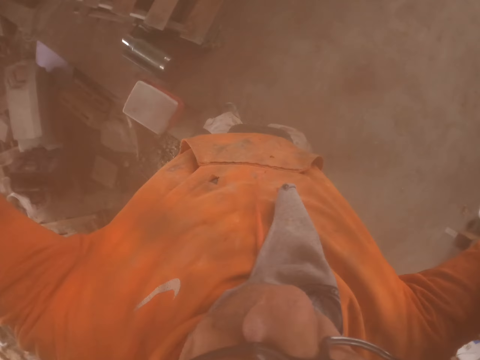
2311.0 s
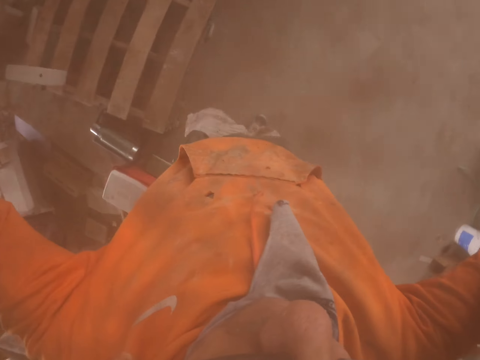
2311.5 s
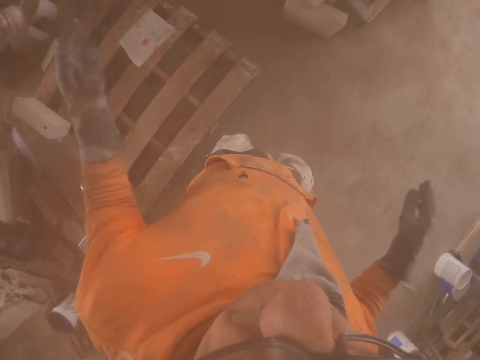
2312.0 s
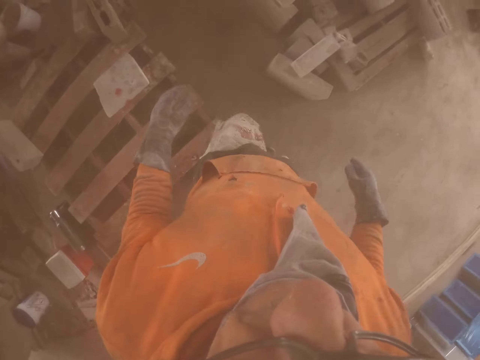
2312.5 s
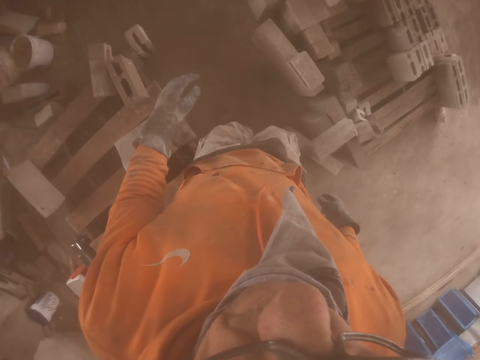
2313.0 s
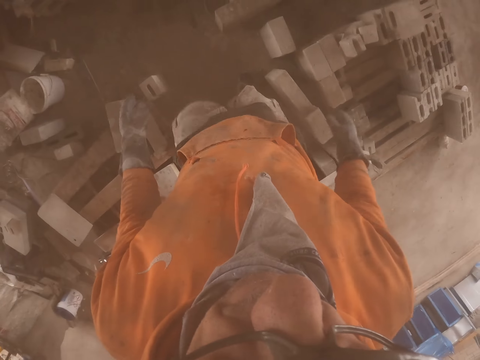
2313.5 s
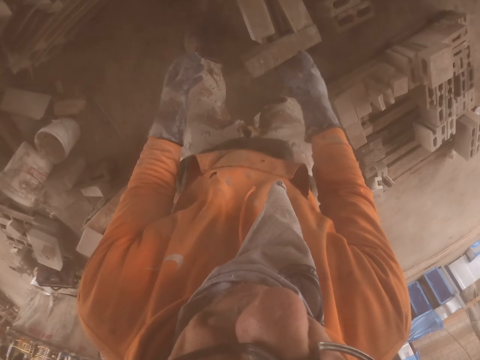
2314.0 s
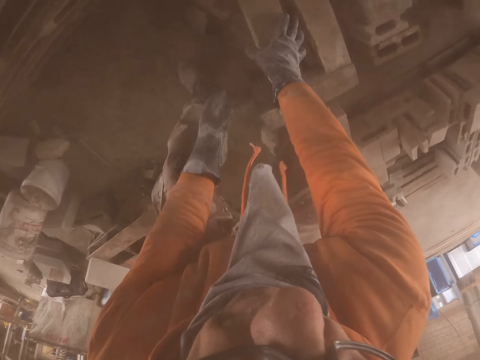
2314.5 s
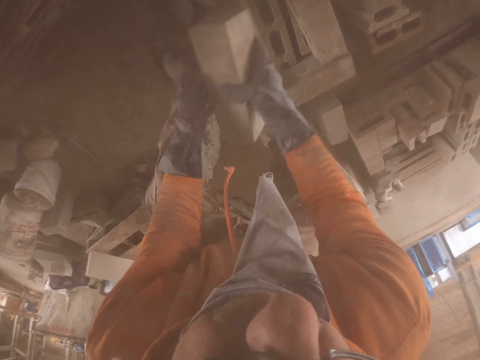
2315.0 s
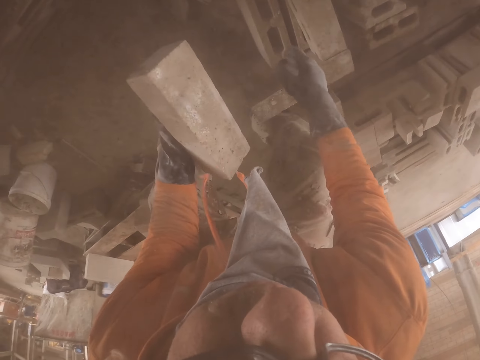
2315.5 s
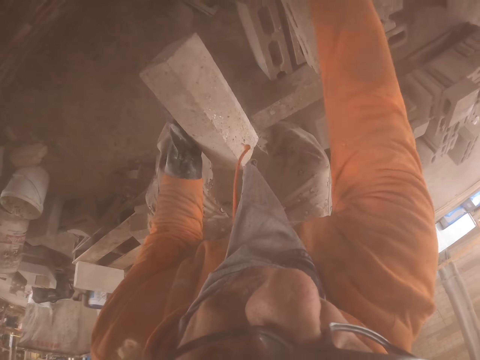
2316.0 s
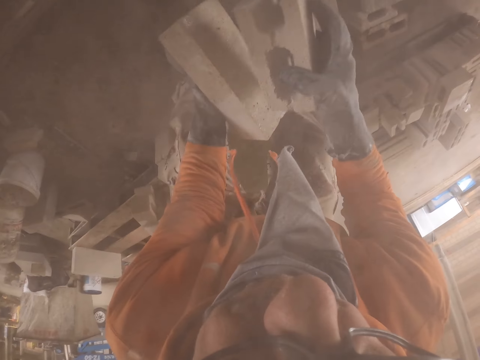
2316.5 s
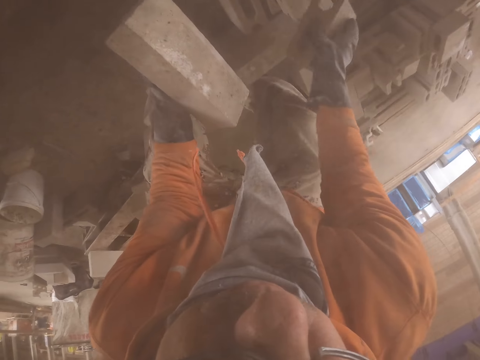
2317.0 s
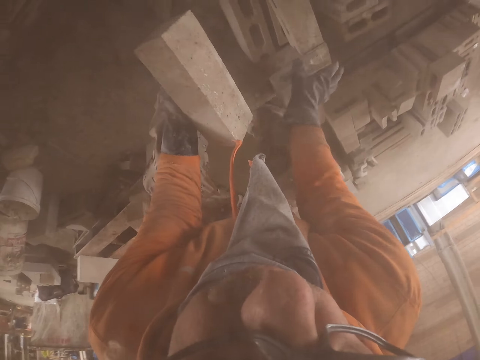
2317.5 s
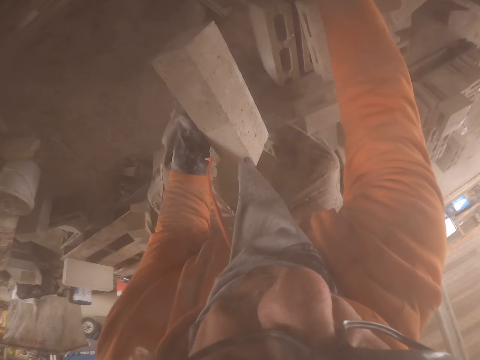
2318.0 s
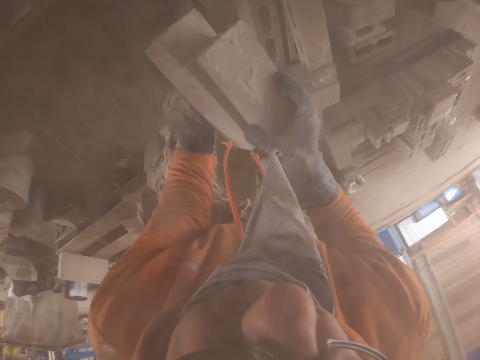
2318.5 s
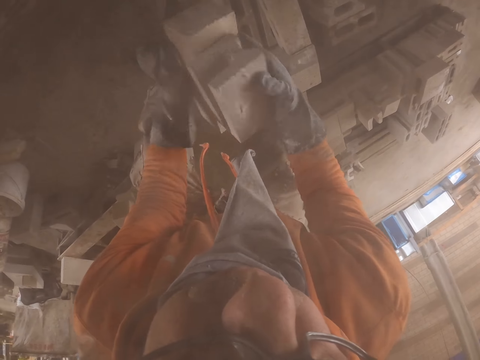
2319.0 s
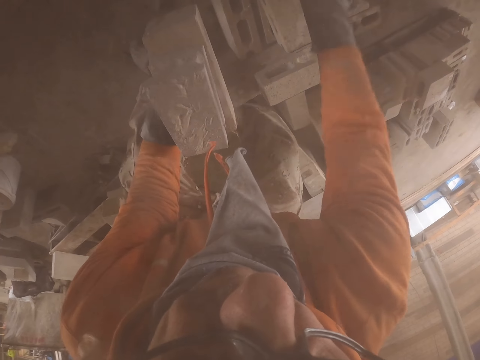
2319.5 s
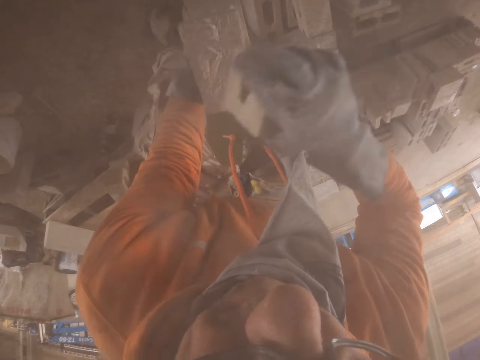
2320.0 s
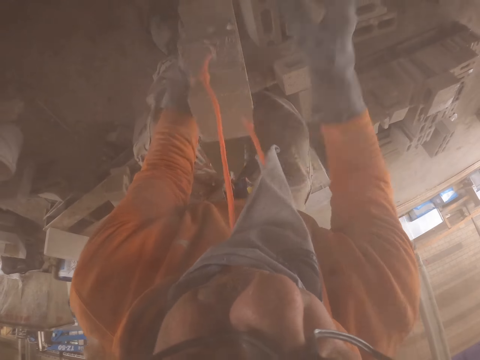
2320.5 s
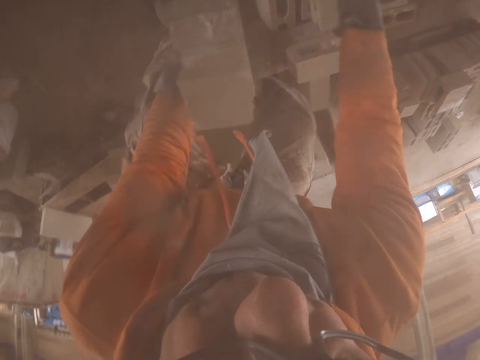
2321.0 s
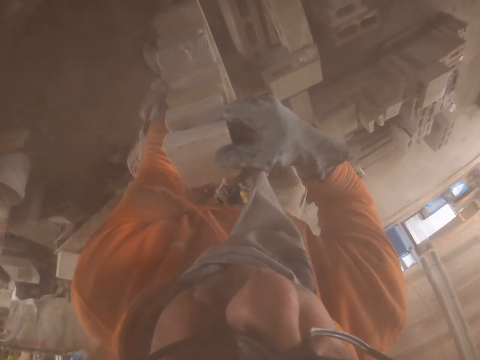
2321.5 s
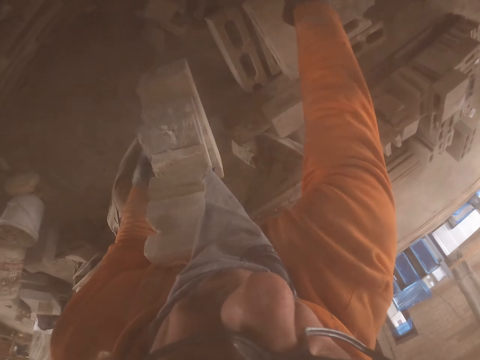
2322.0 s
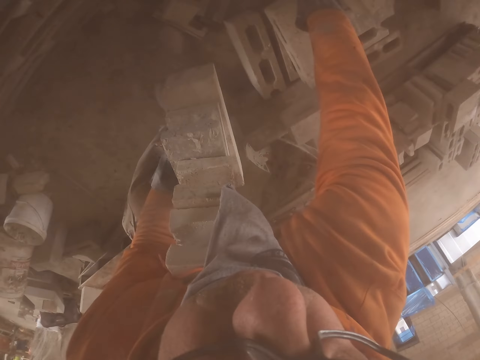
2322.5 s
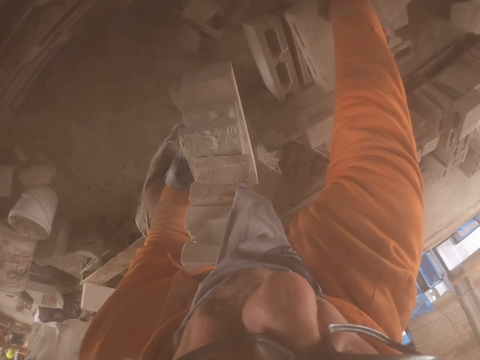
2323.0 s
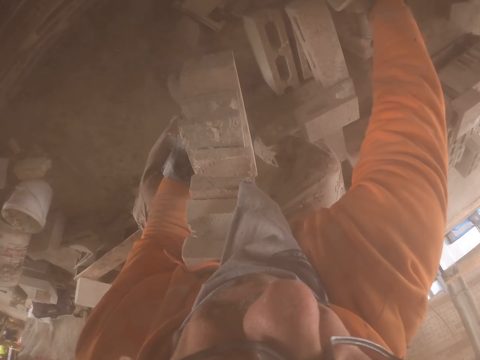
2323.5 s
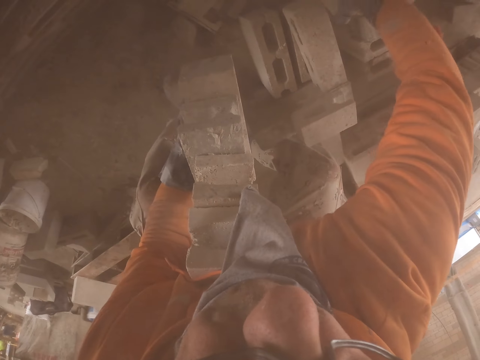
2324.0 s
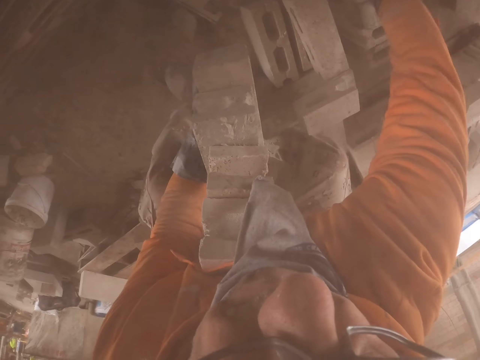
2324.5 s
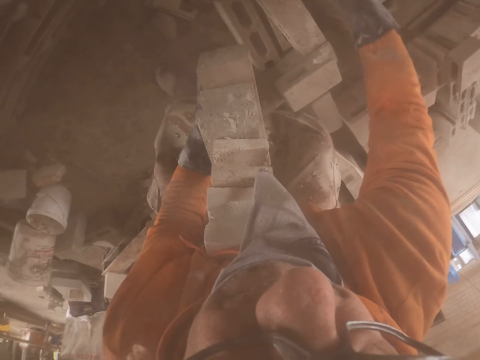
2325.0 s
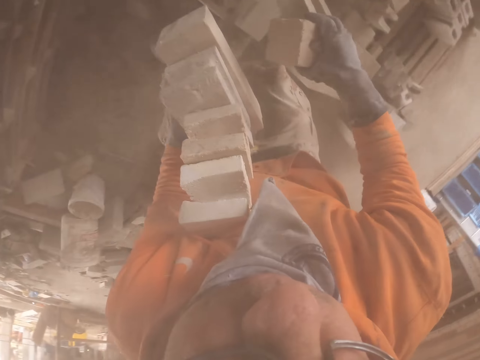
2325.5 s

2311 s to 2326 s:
The camera wearer adjusts the camera. They pick up the brick stones.

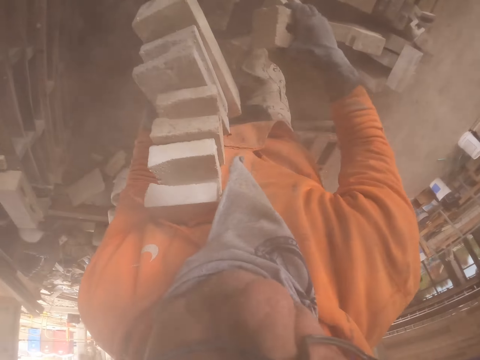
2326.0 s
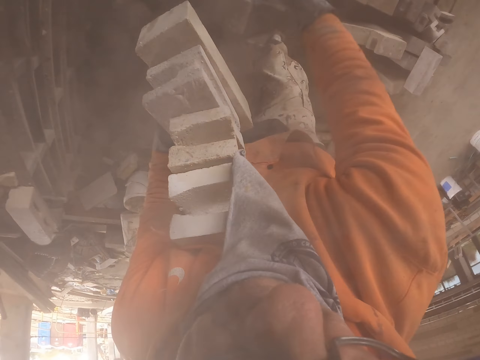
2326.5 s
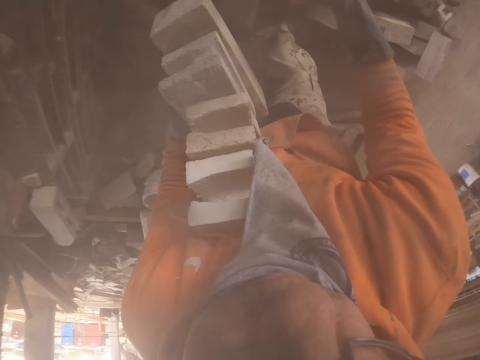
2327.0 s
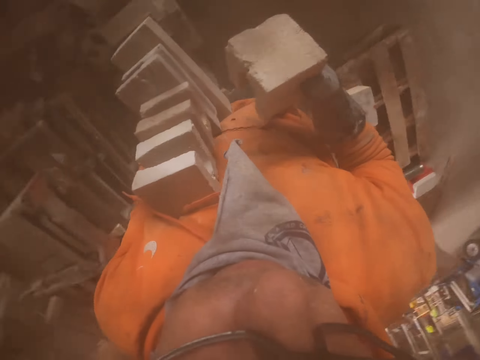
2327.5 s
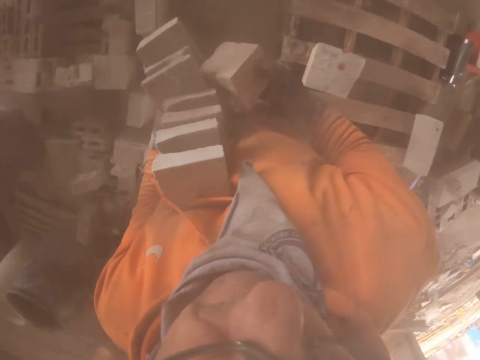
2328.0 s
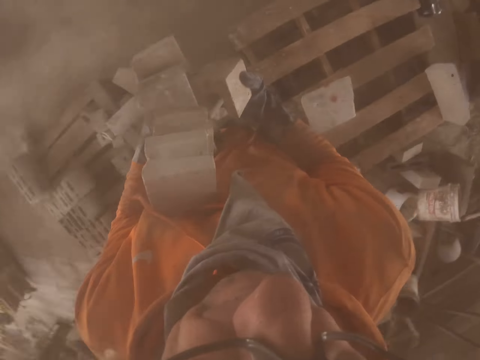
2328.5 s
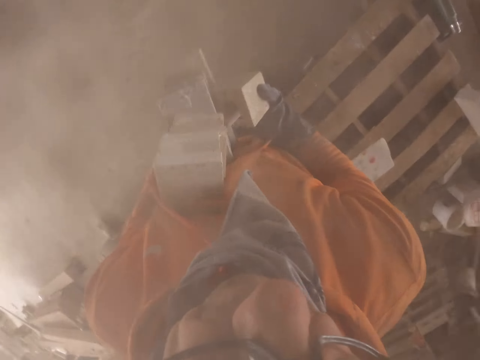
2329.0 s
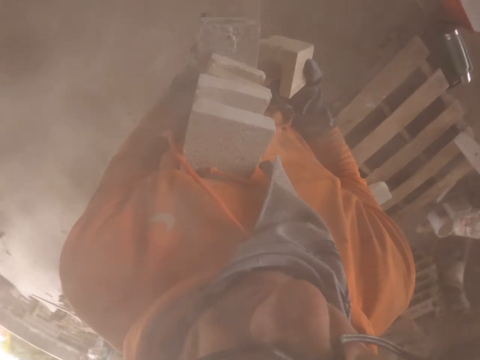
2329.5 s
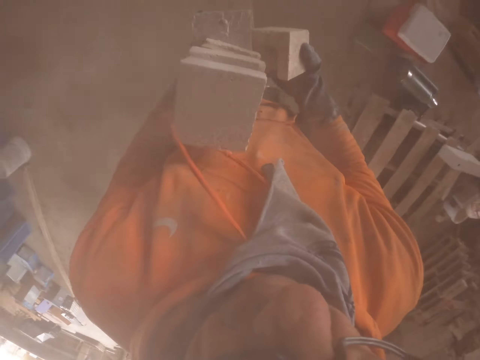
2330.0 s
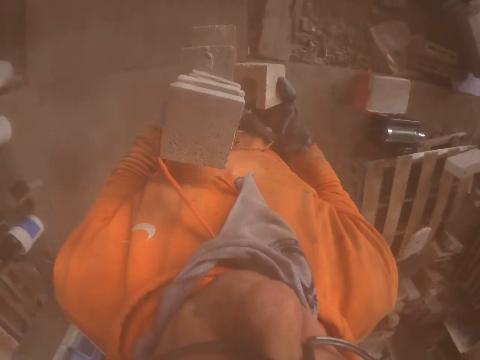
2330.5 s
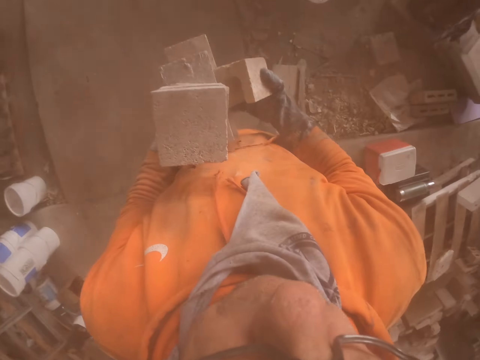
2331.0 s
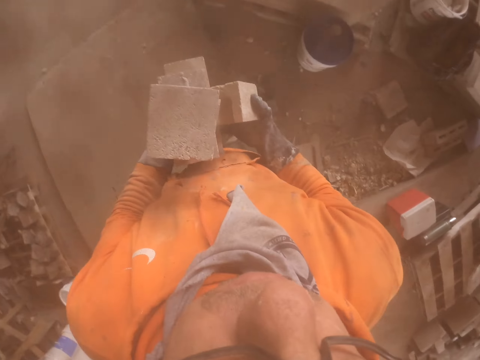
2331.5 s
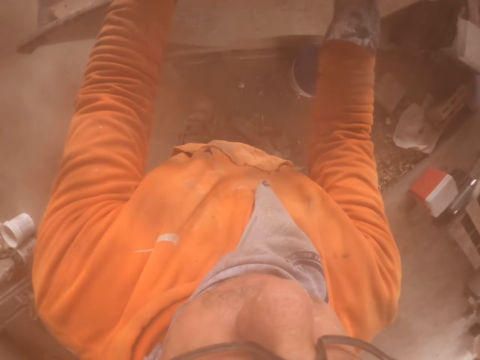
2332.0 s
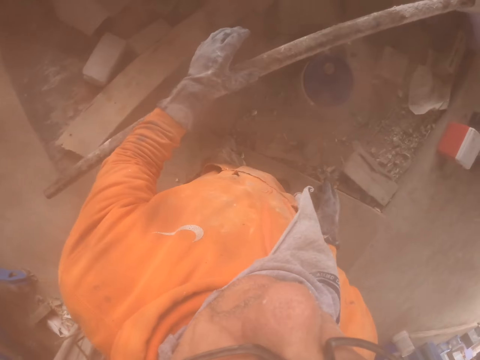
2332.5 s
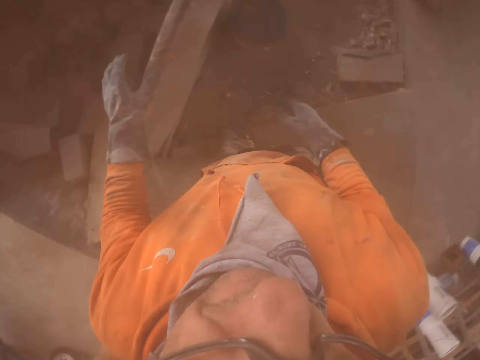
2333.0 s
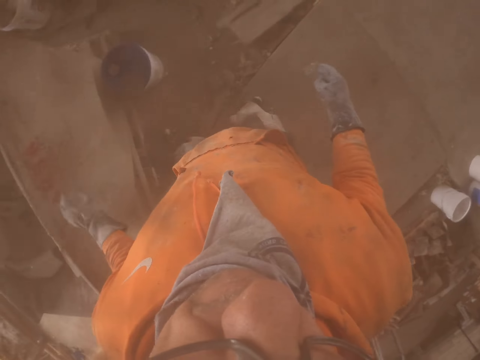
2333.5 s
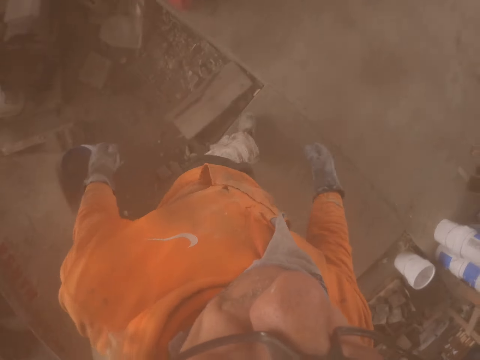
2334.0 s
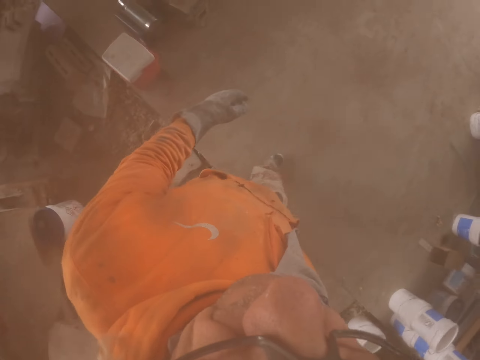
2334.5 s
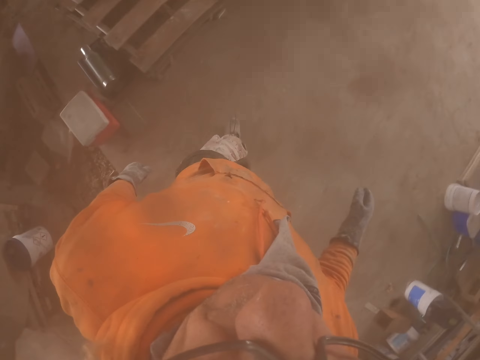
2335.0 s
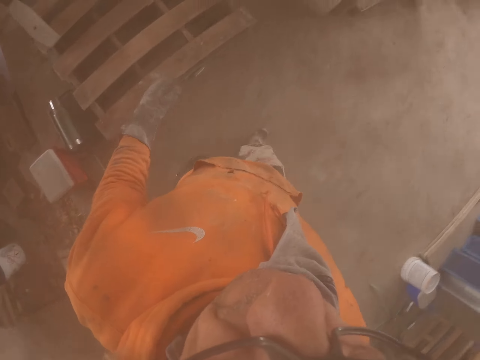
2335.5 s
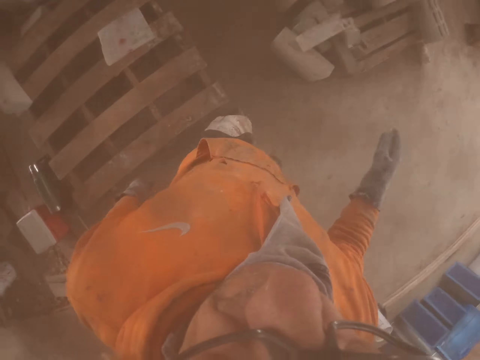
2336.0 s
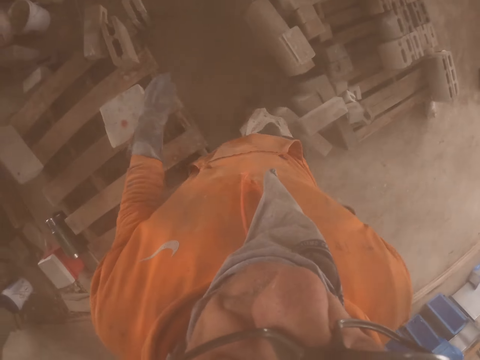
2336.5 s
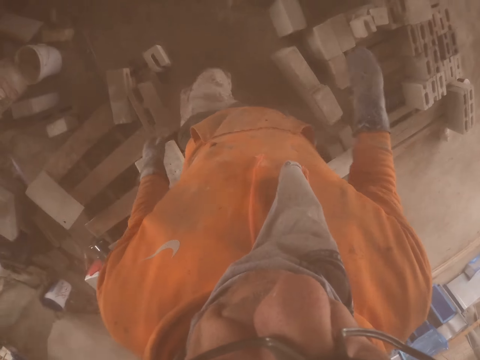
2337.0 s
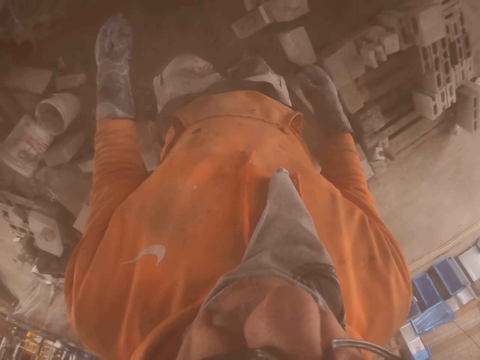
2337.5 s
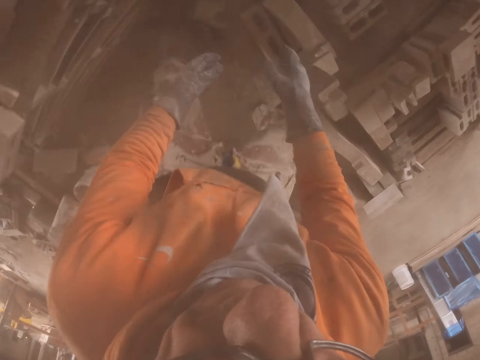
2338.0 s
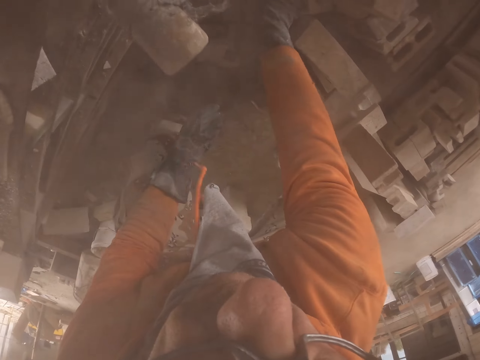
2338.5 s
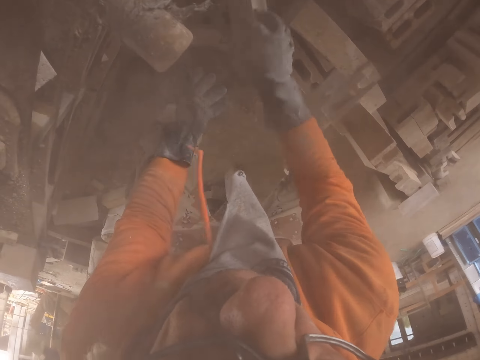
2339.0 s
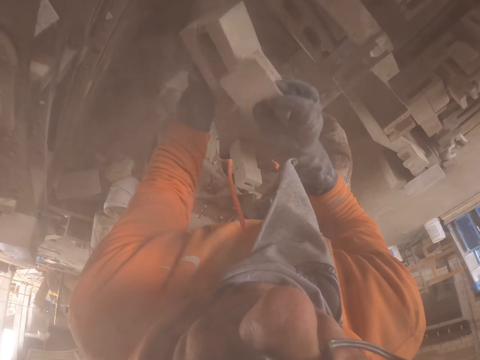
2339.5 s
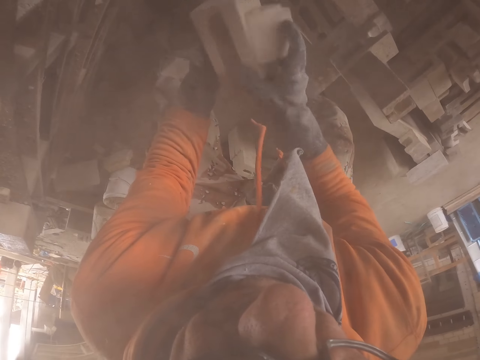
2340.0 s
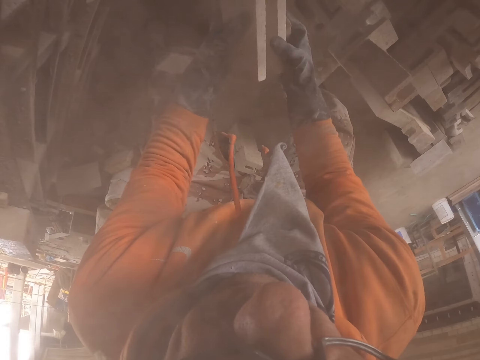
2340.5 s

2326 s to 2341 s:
The camera wearer carries the brick. They walk around. They throw the brick in a metal box. They walk around. They pick up the brick stones.
